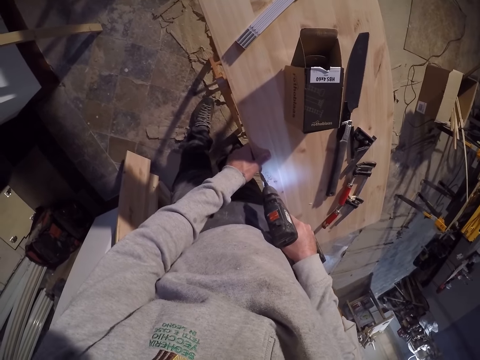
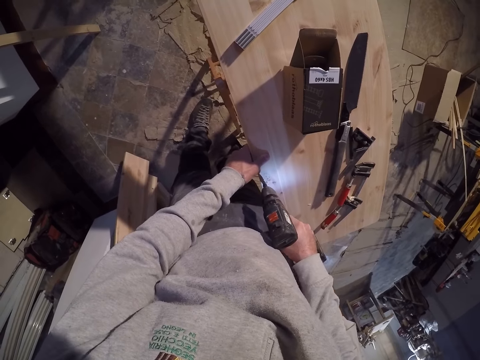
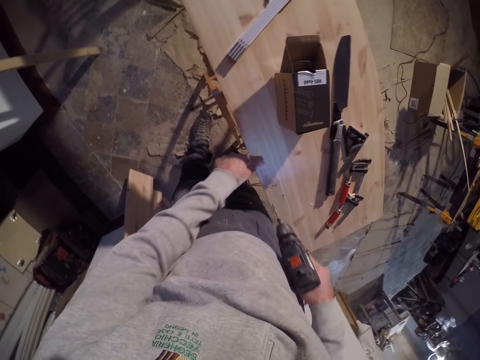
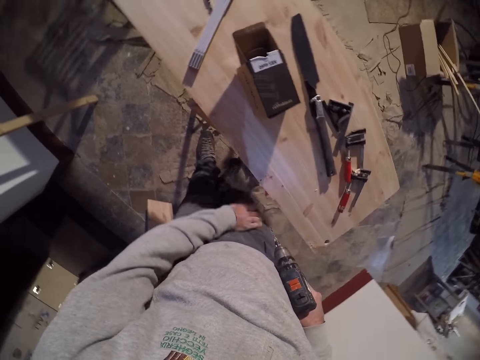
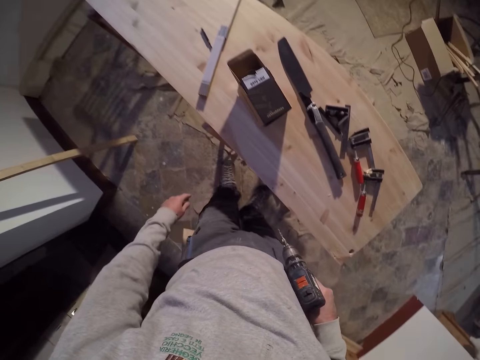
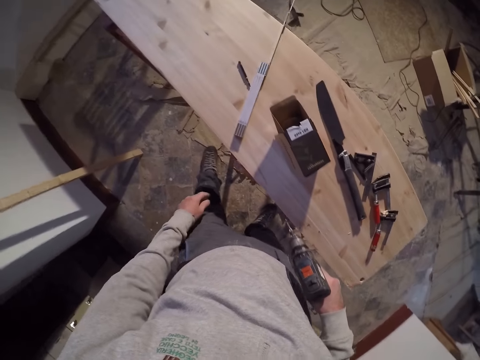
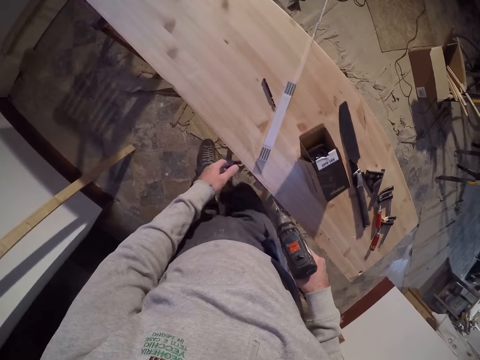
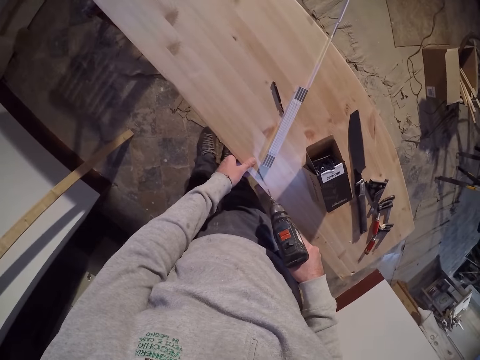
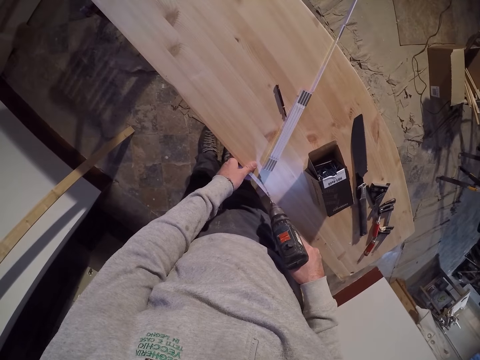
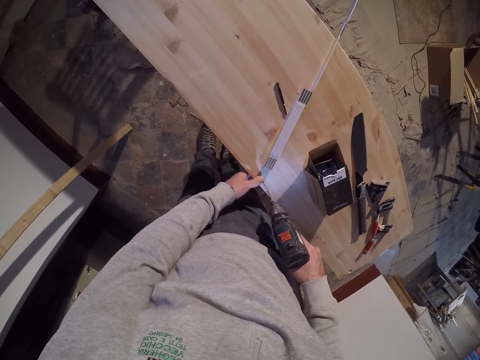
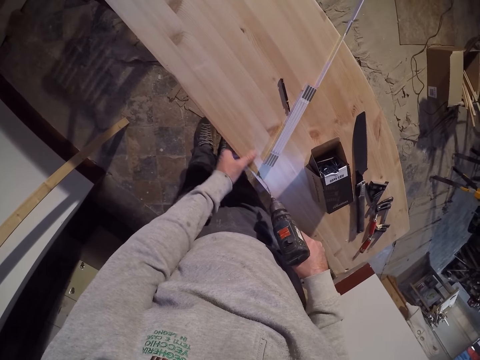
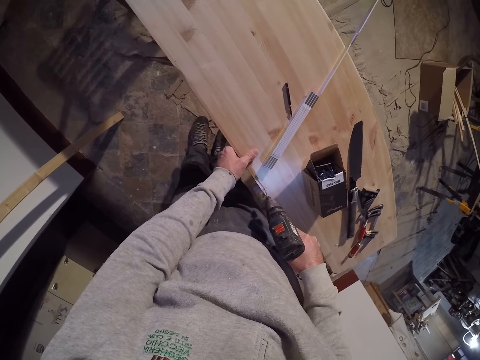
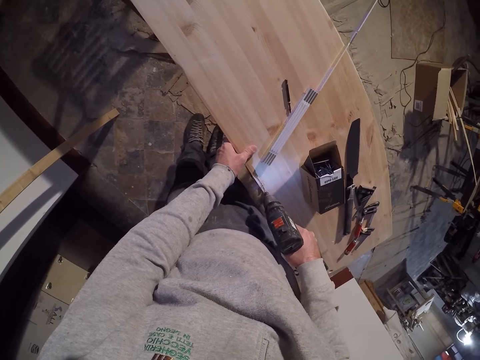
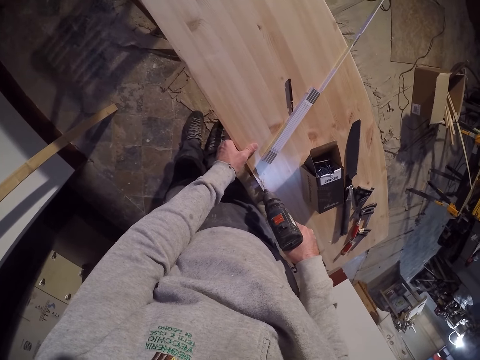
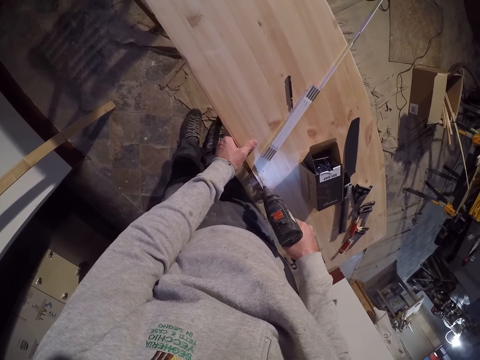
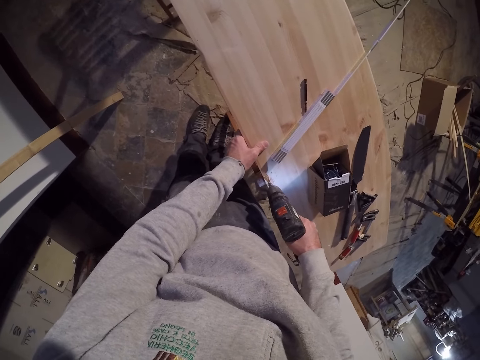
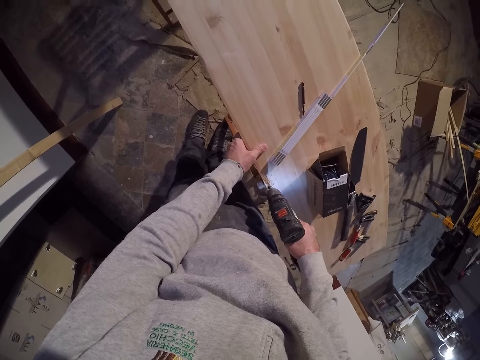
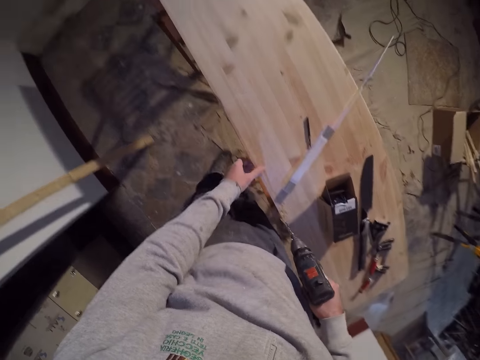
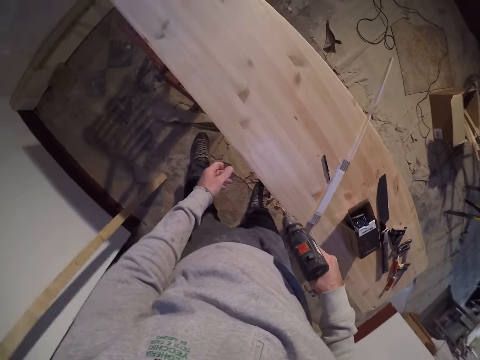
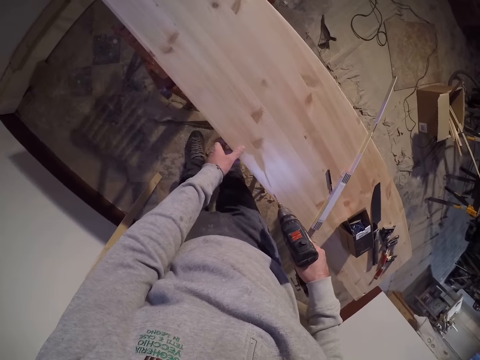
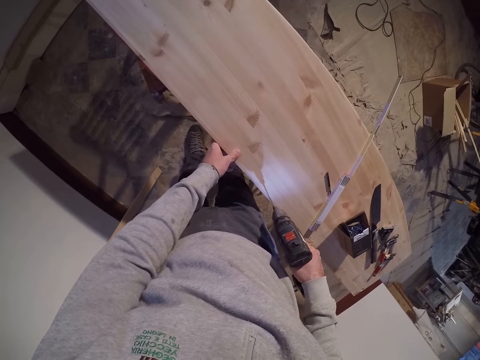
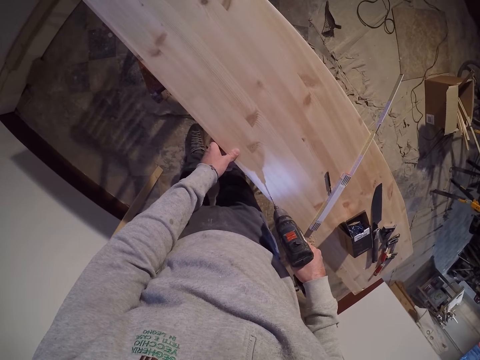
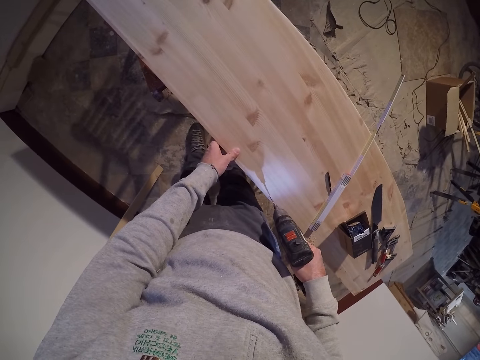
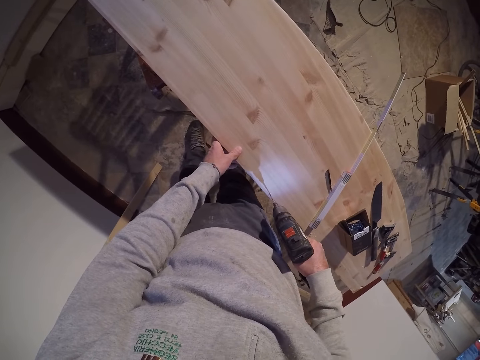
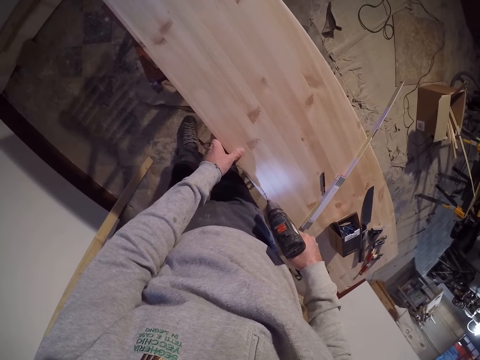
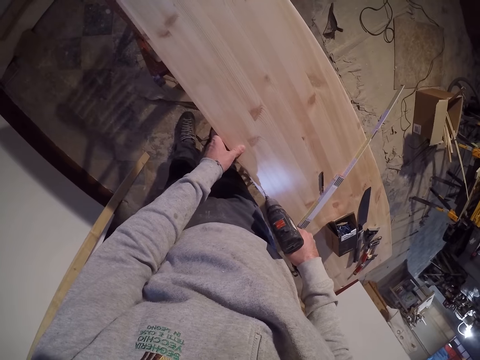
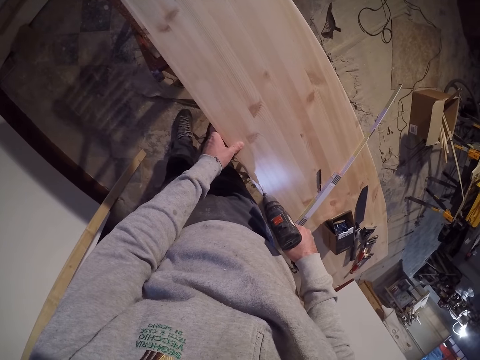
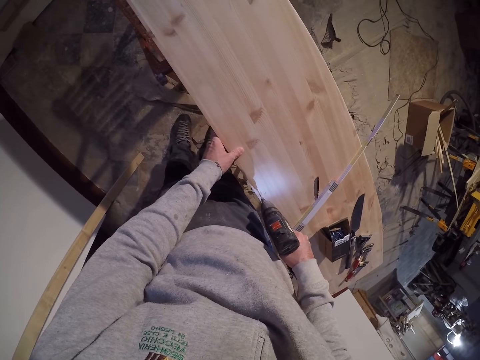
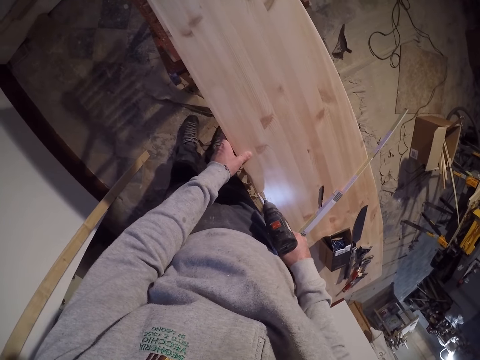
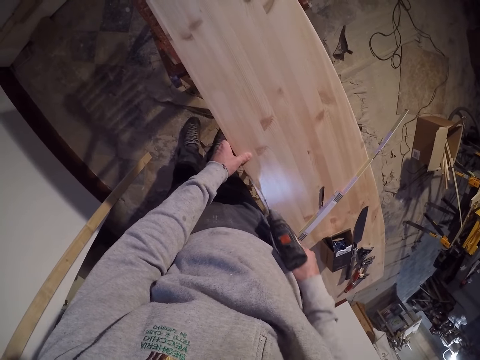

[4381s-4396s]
The camera wearer wipes the board with his left hand. He touches the wood. He grips the board with his left hand. He drills the board with the drilling machine in his right hand. He grips the board with his left hand. He drills the board with the drilling machine in his right hand.

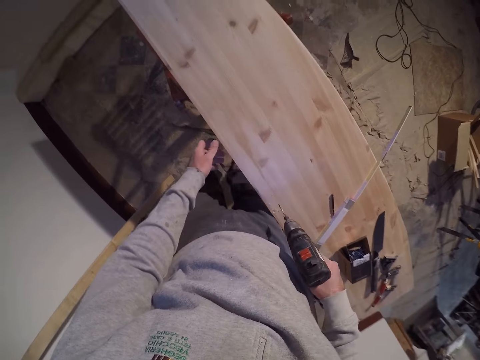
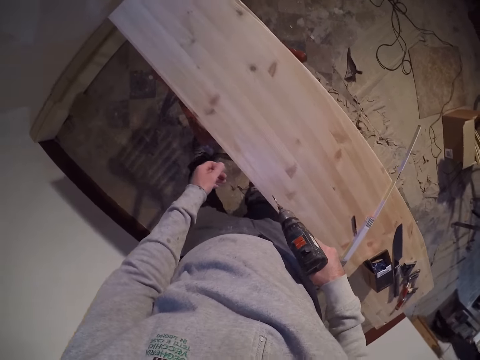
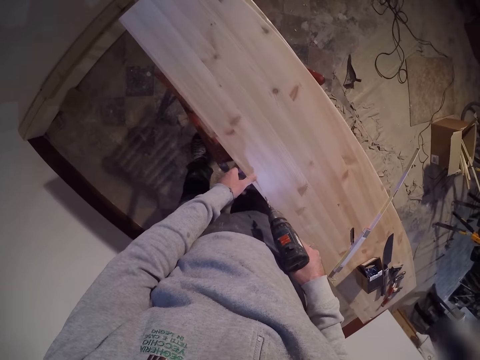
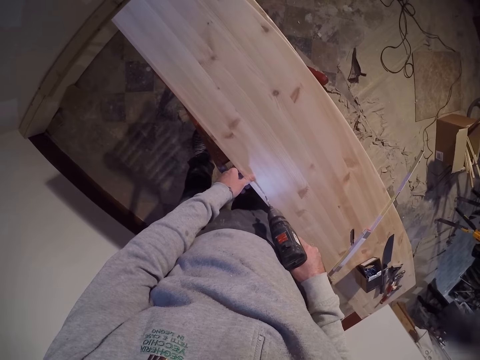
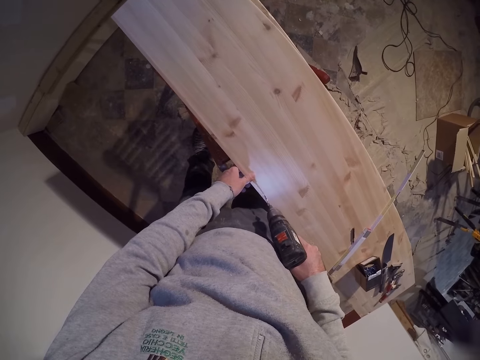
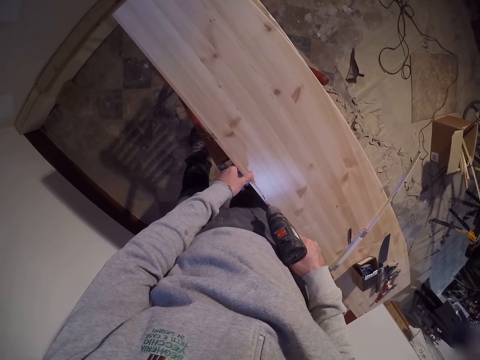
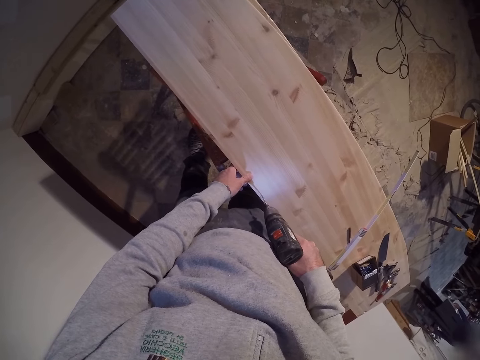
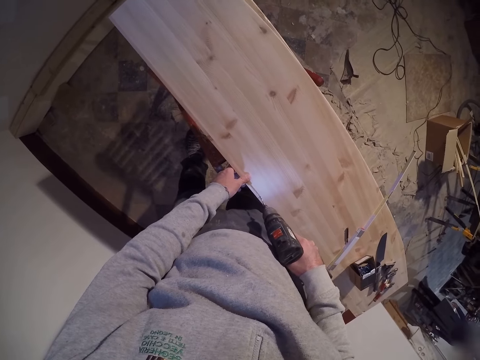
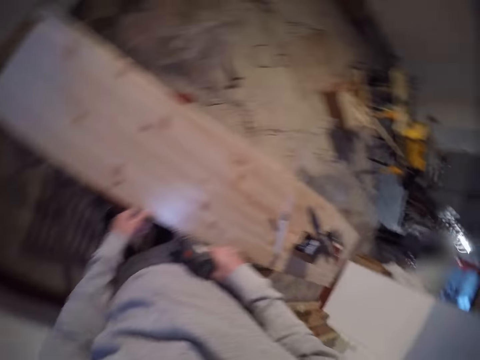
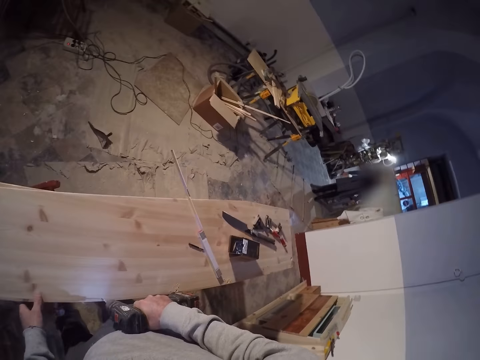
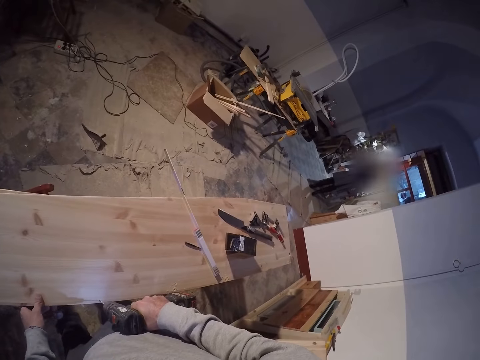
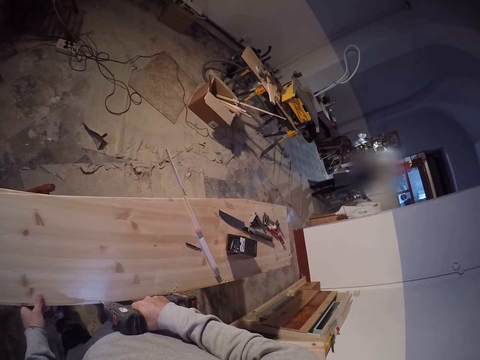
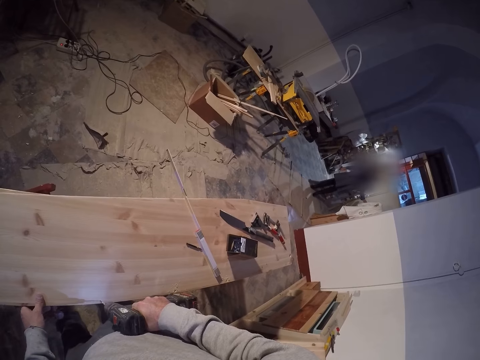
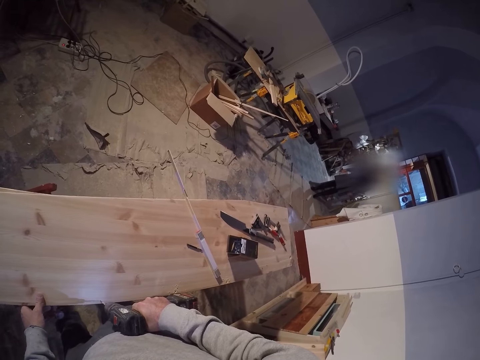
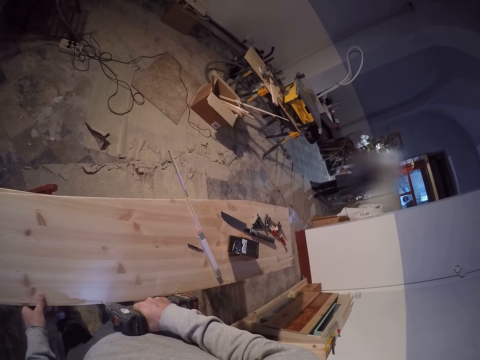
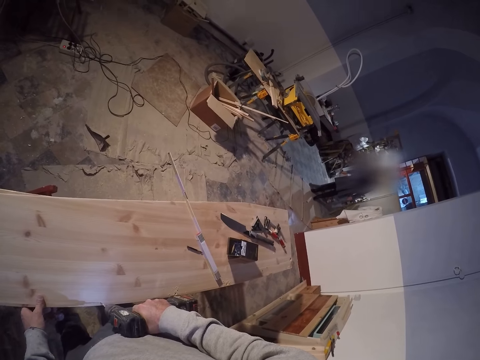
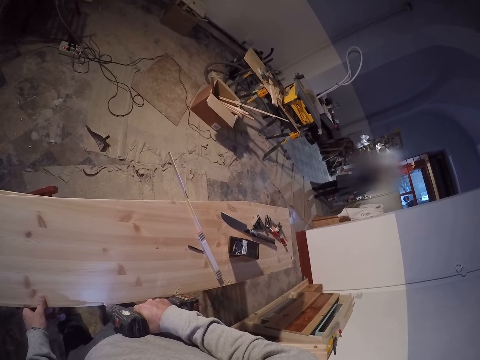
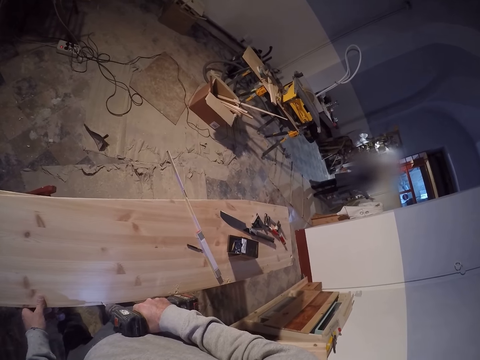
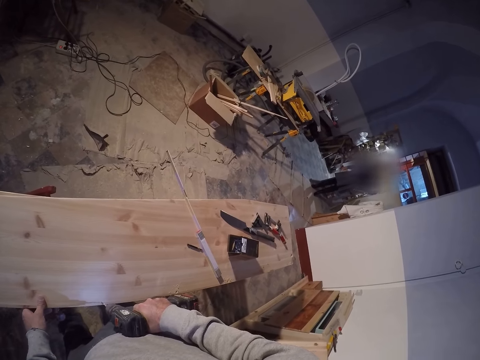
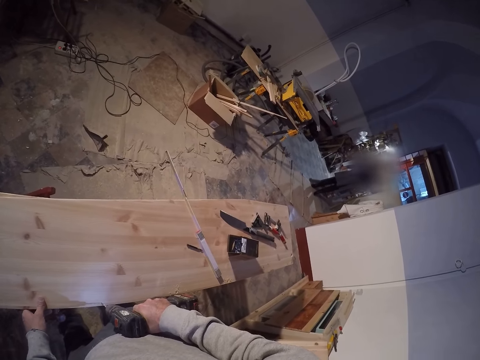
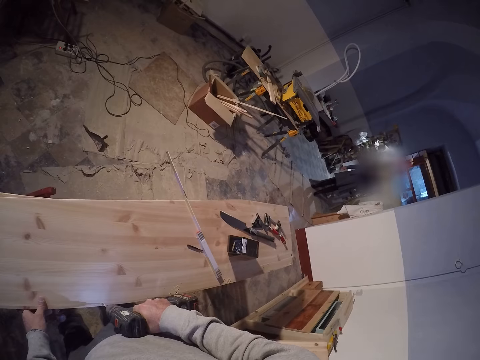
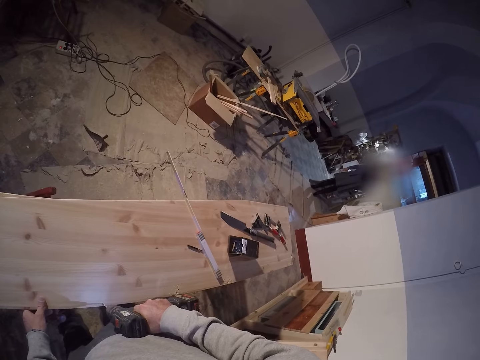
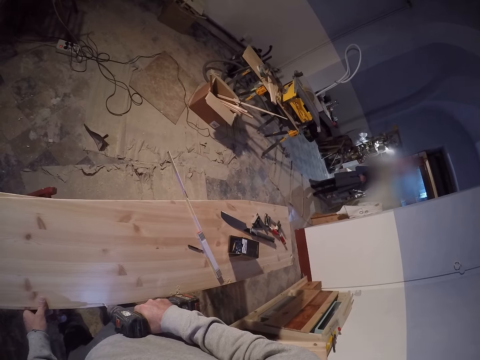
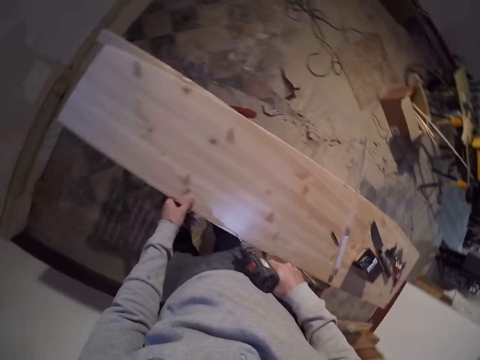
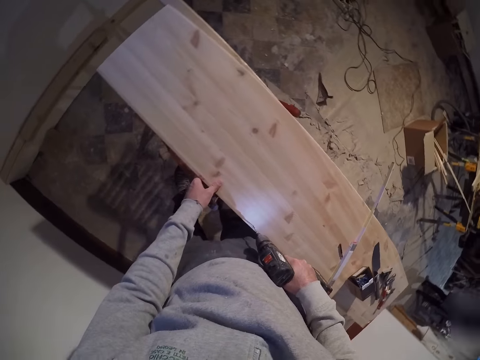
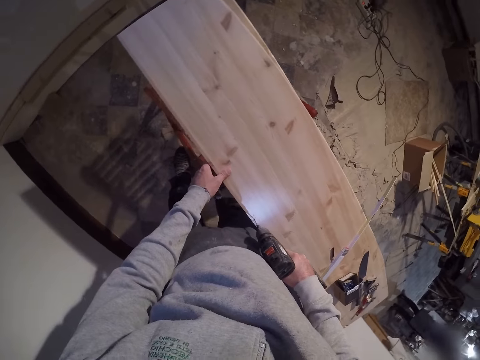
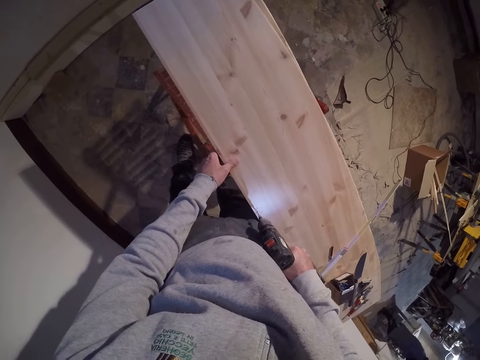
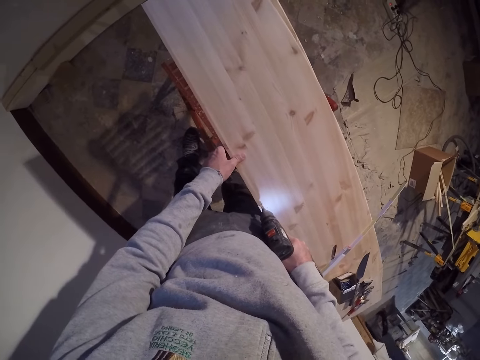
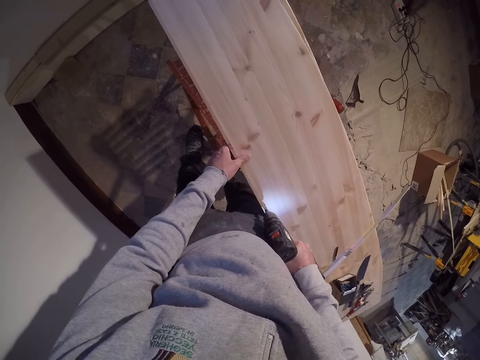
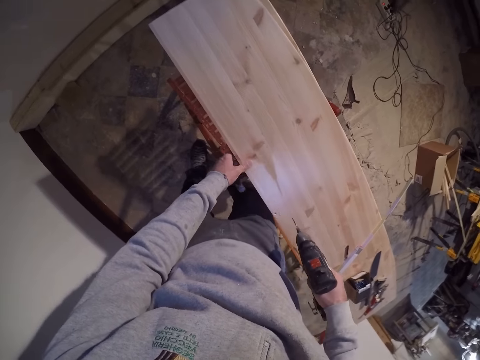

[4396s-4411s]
The camera wearer grips the board with his left hand. He drills the board with the drilling machine in his right hand. He drills the wood.
